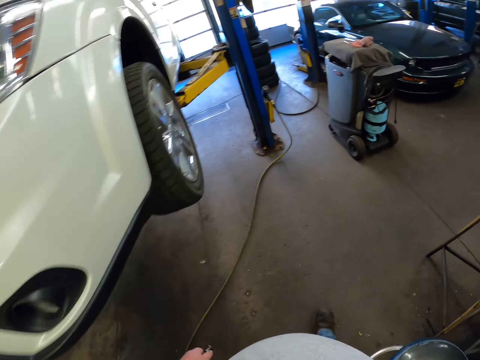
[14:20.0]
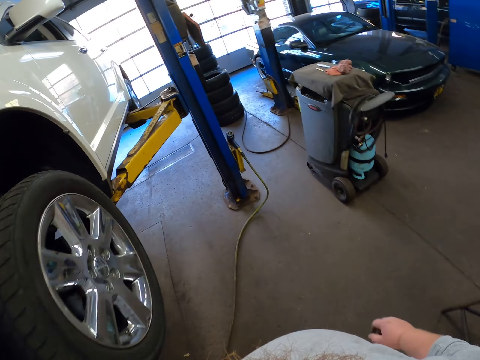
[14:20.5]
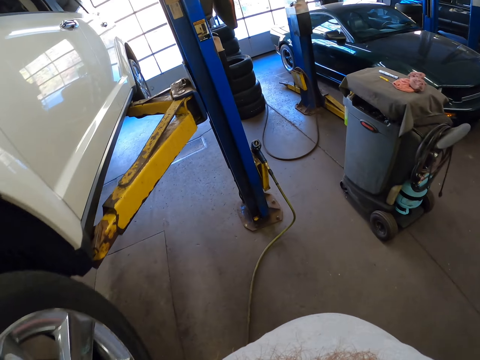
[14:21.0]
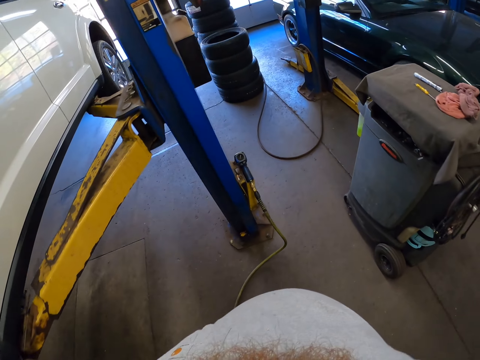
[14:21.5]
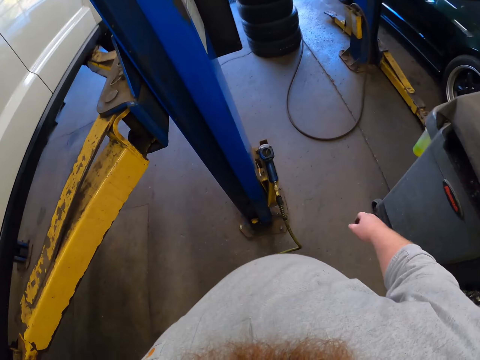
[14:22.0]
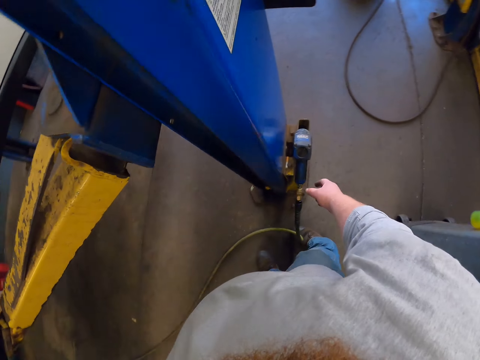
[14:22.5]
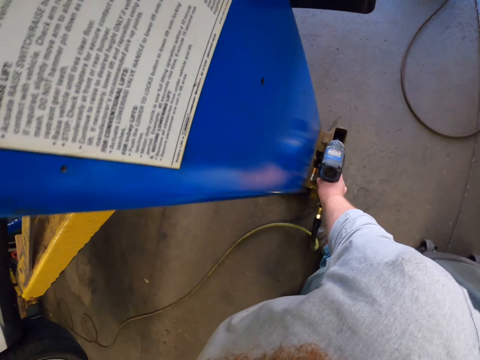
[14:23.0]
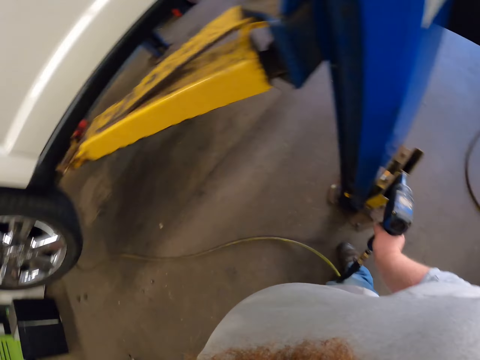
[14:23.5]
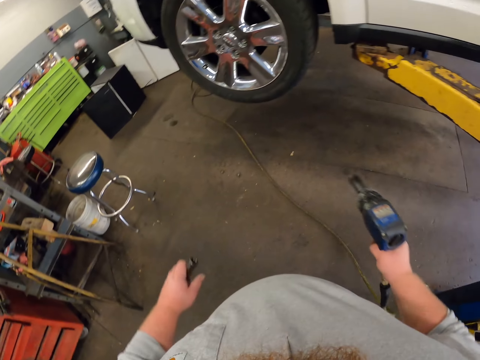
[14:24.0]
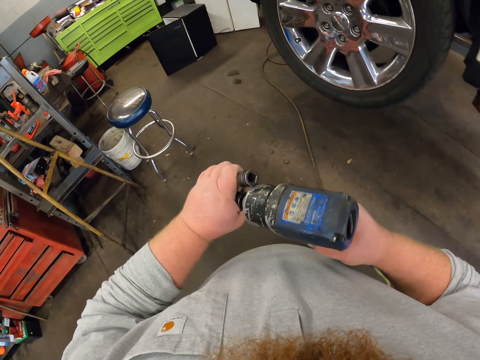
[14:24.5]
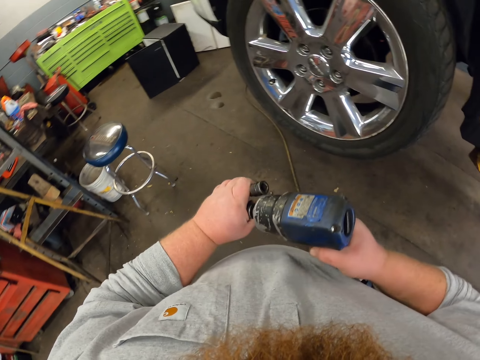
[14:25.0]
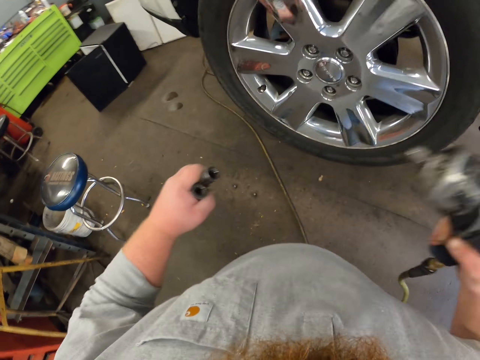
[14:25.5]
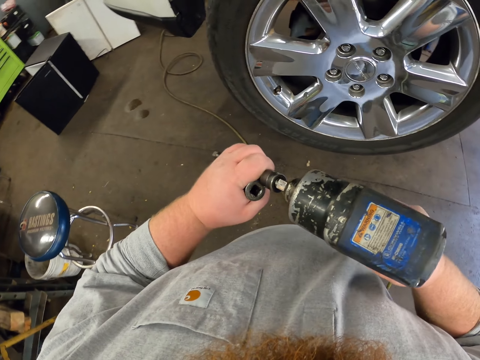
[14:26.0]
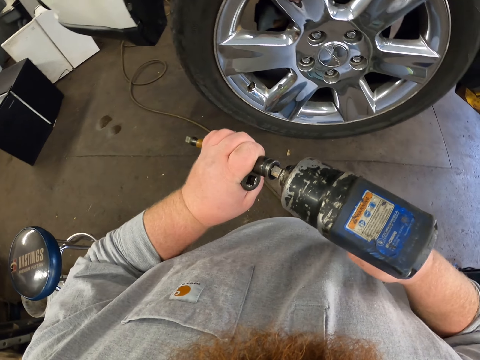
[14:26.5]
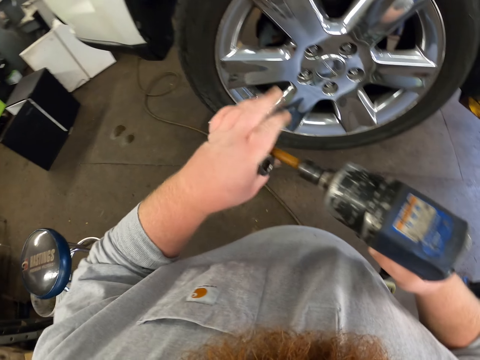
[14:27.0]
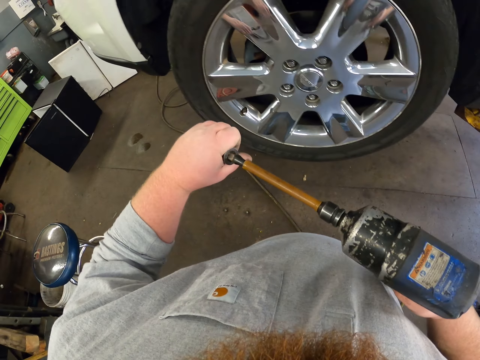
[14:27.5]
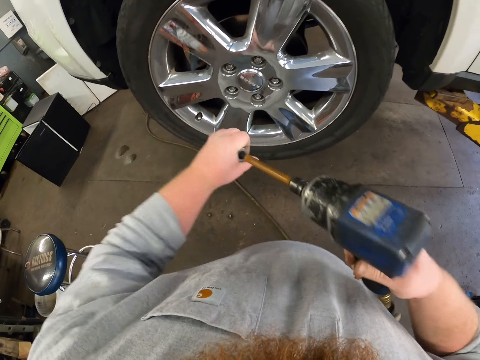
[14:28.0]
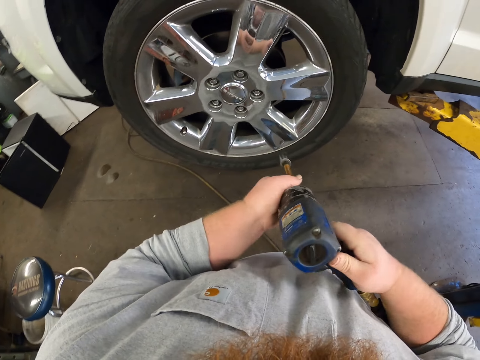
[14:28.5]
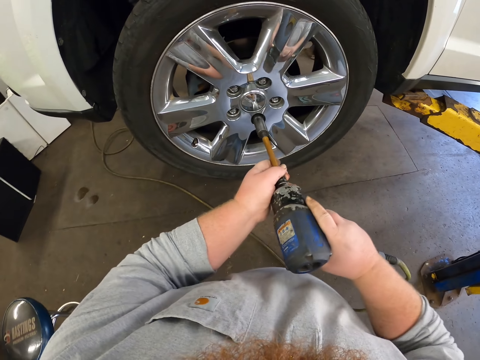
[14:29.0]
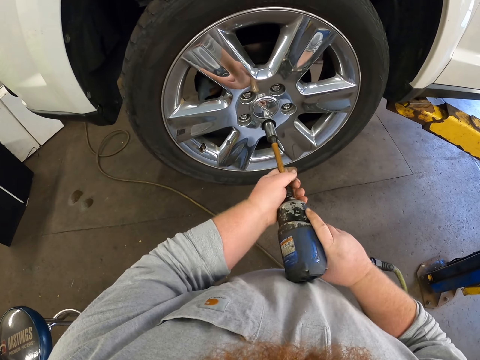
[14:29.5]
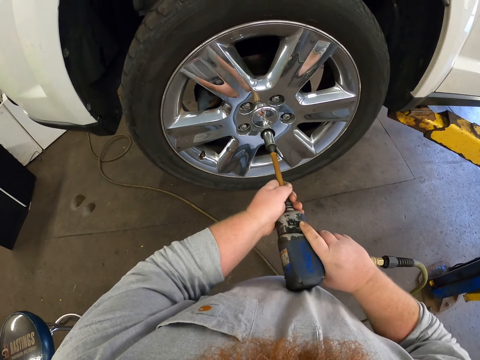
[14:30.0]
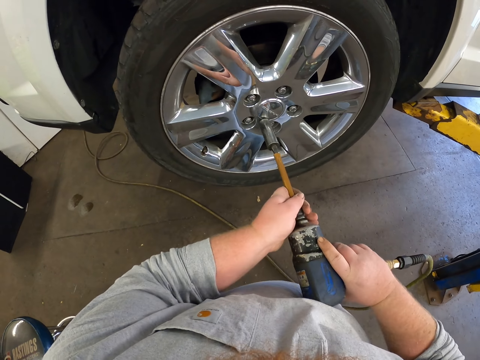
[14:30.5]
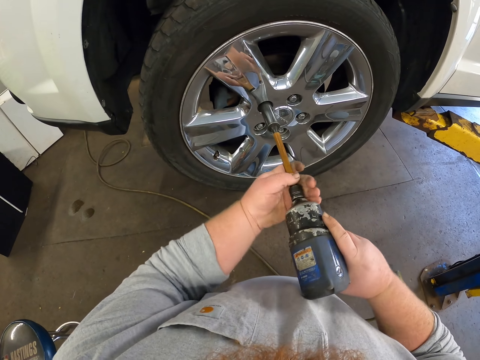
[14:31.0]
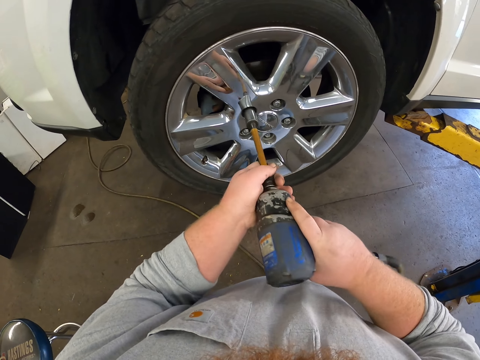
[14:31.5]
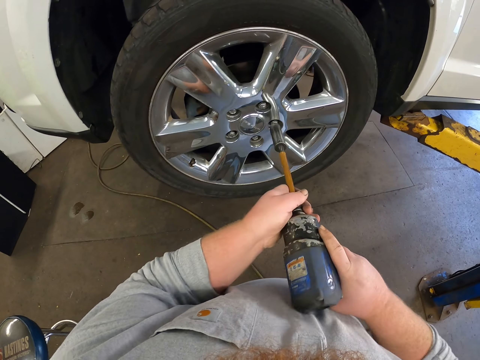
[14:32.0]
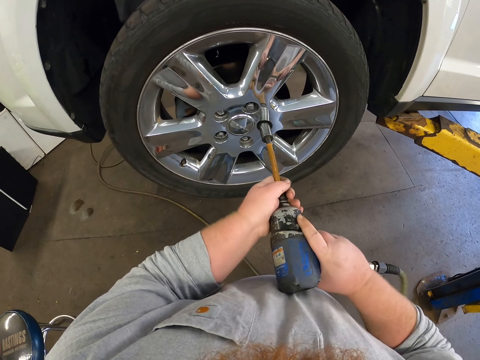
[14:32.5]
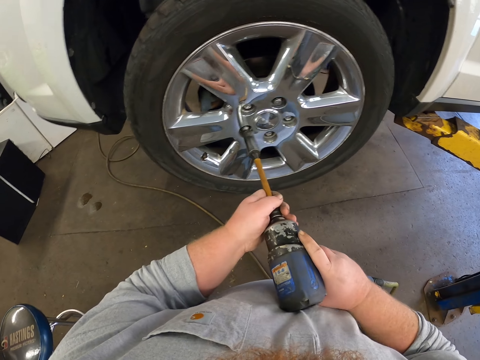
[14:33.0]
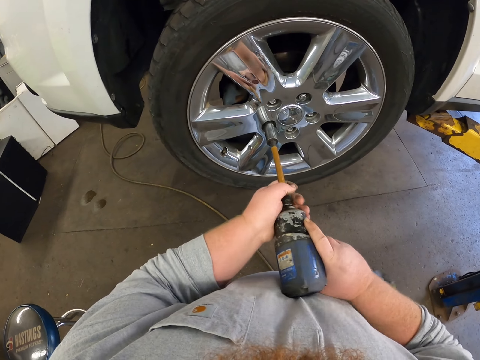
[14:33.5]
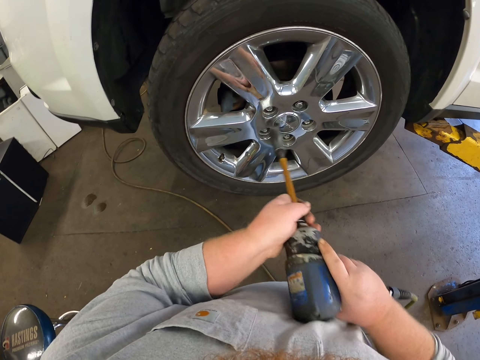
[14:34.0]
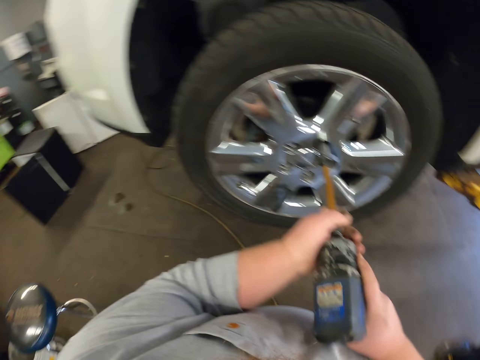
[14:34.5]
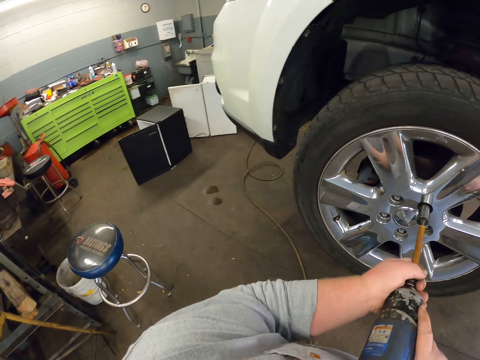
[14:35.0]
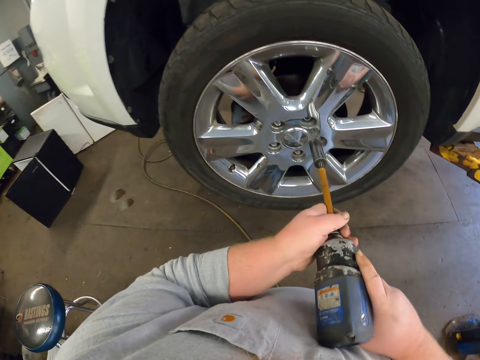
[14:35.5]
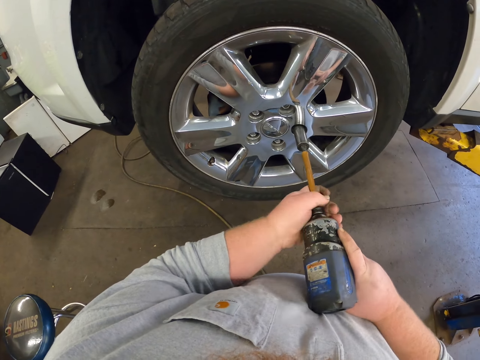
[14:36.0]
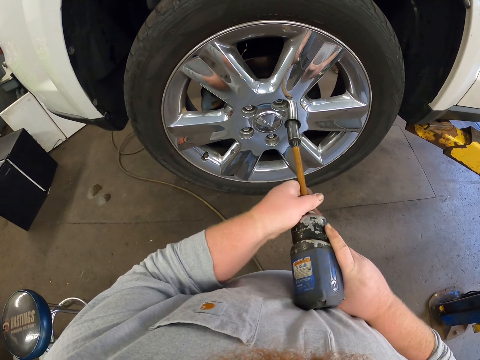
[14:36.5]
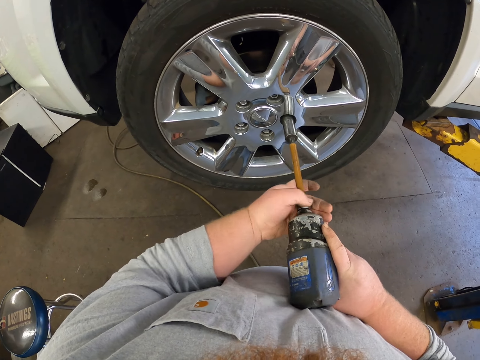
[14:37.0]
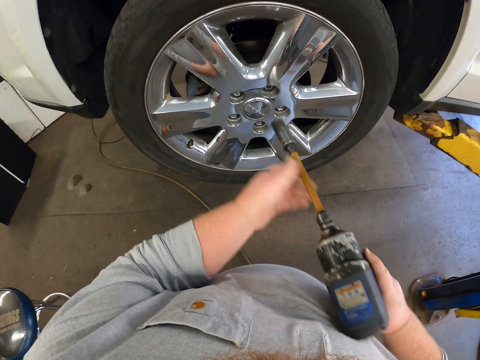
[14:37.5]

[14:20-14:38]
The camera wearer picks up the drill or impact wrench. They fix the torque. They remove the socket from the impact wrench. They put the socket on the impact wrench. They put the socket on the impact wrench again. They tighten the lug or lug nut with the drill. They tighten the lug nut repeatedly.

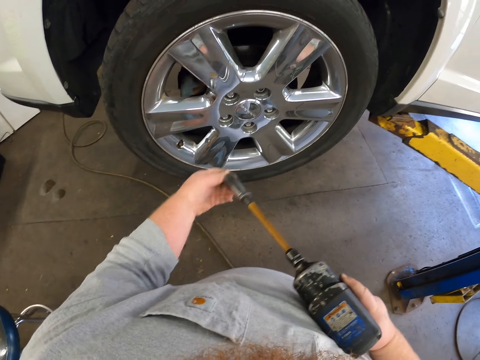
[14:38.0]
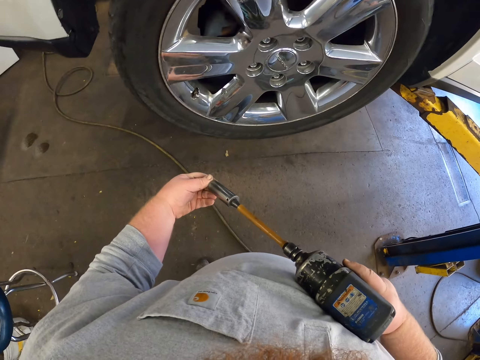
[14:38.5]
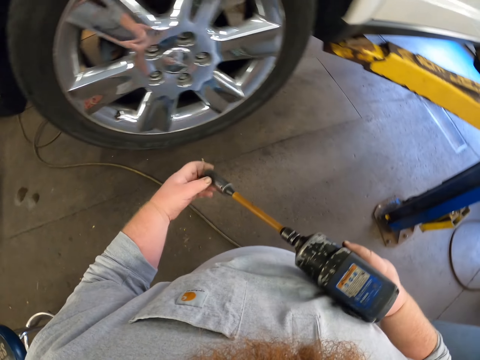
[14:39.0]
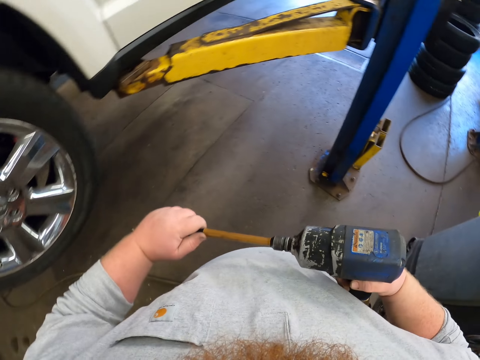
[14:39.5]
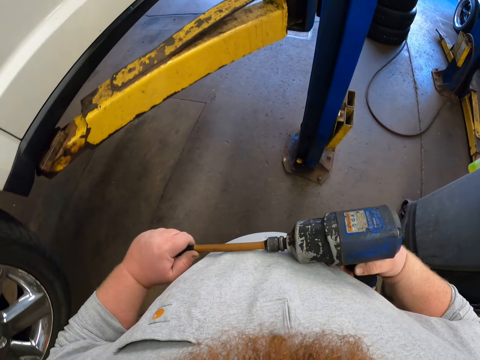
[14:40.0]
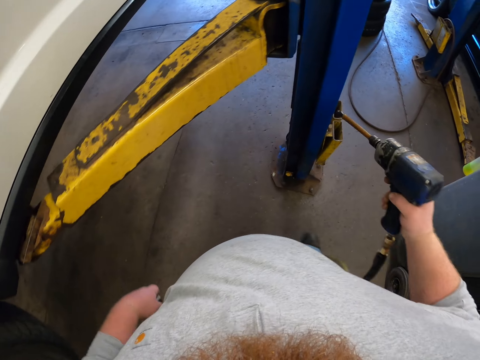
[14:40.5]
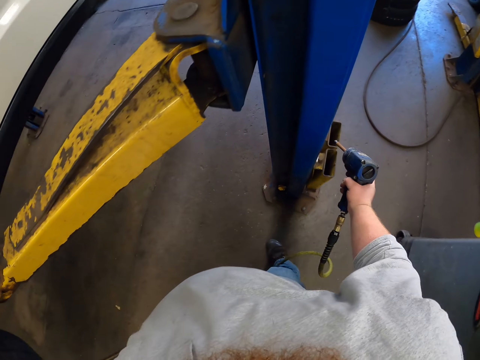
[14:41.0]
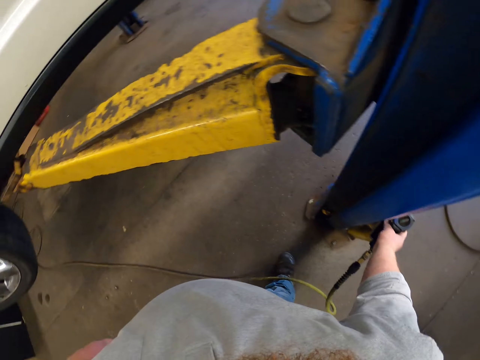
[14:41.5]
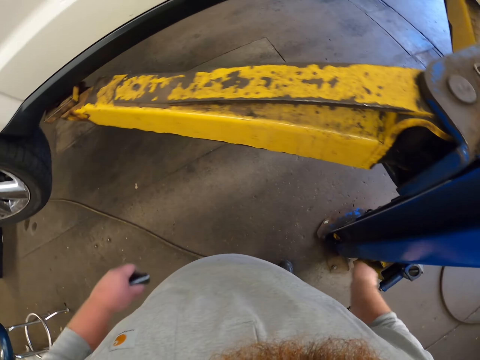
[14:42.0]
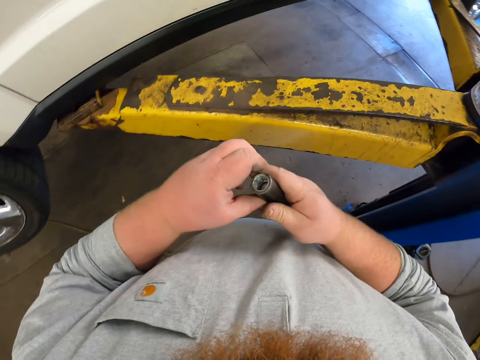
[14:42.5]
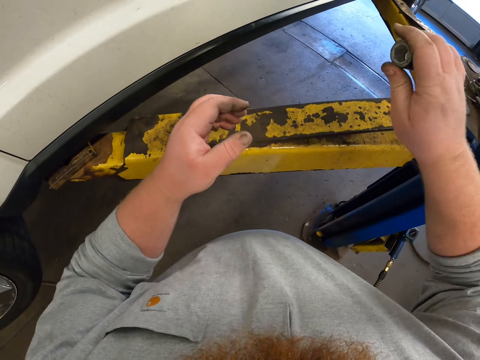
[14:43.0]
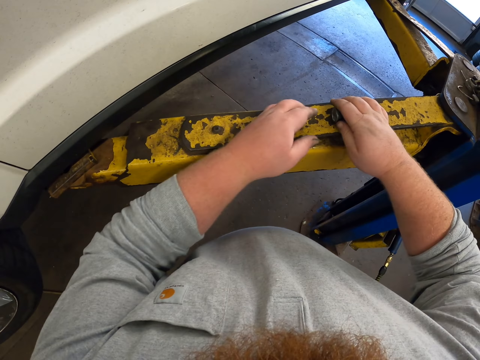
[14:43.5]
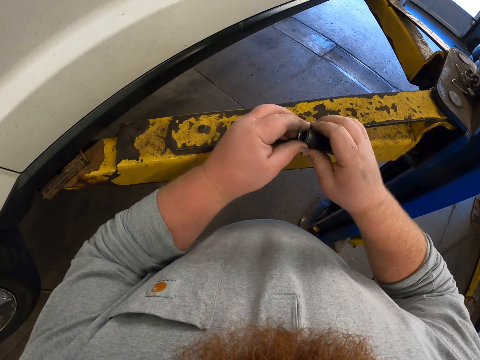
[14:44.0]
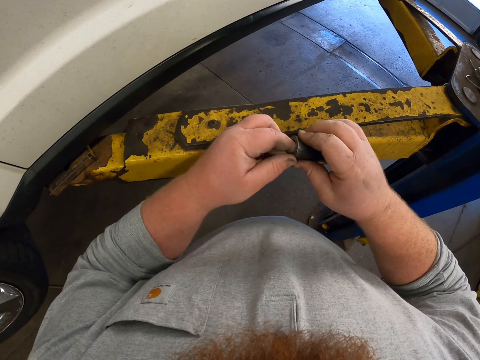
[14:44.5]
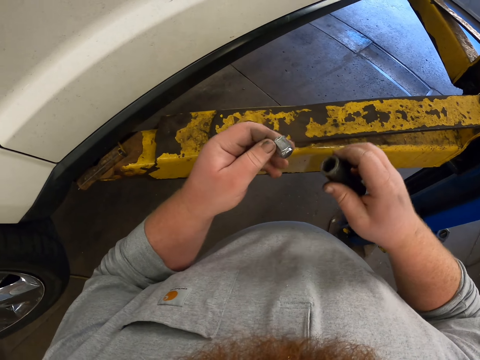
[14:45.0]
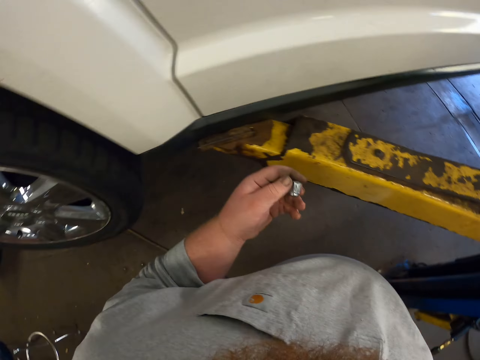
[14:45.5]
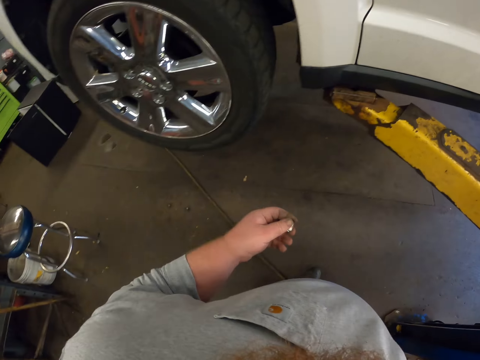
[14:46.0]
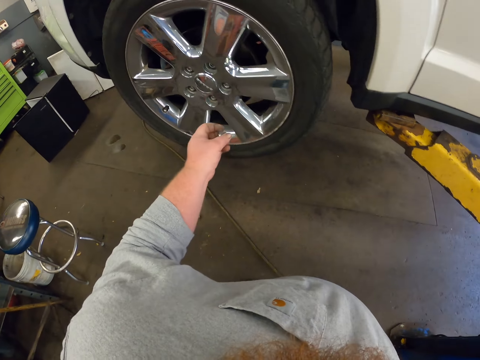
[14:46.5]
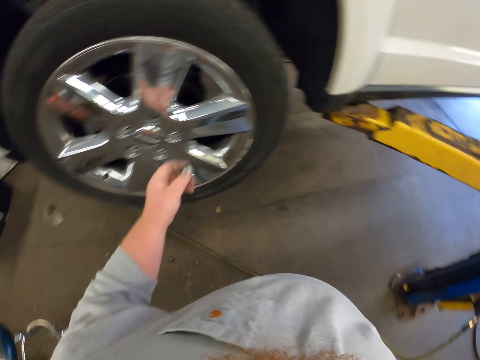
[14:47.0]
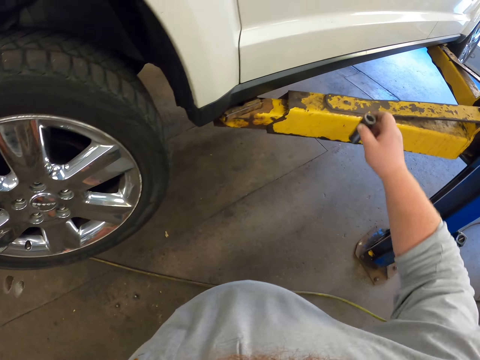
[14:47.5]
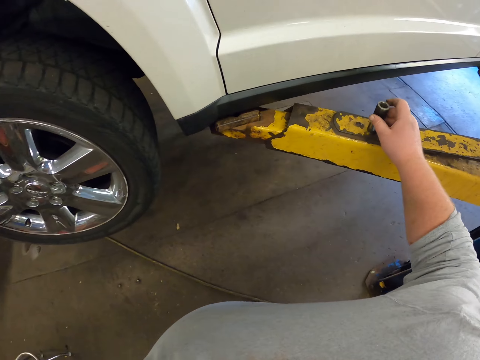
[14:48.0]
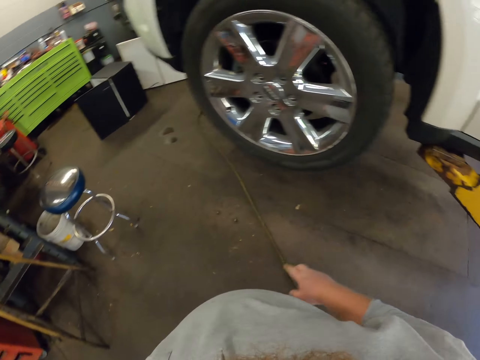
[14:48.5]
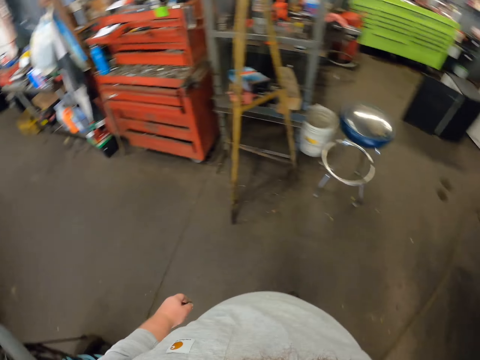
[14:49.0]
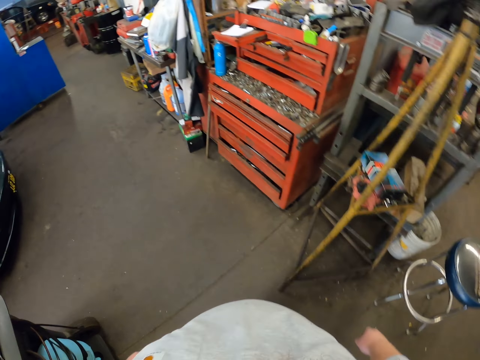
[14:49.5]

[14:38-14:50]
The camera wearer holds the socket. He removes the torque from the chuck. He takes the socket. He places the drill back to its original position. He drops the impact wrench. He places the socket in his right hand. He takes the socket. He hits the socket in the lifting platform. He removes the lug from the socket. He moves towards the wheel. He places the socket on the lifting platform. He drops the socket. He walks towards the store.
